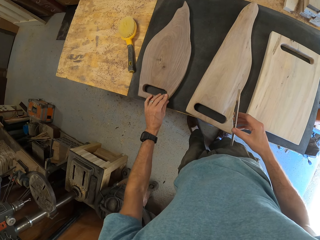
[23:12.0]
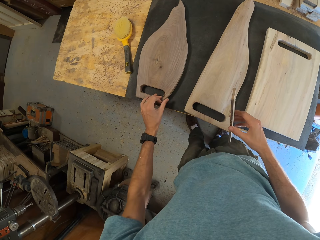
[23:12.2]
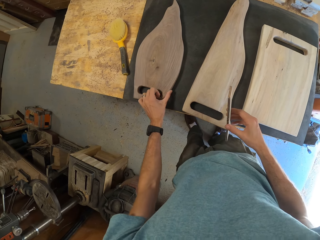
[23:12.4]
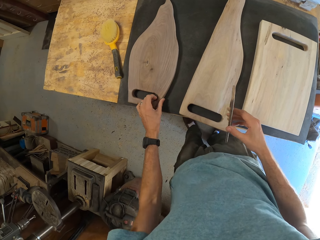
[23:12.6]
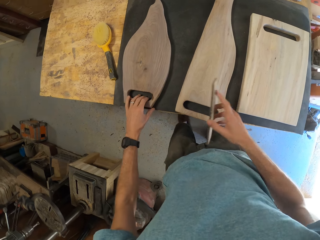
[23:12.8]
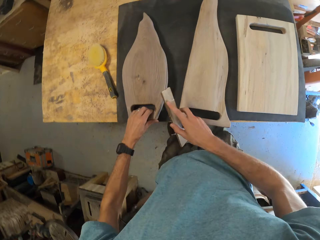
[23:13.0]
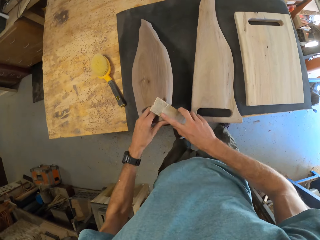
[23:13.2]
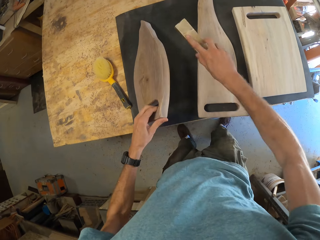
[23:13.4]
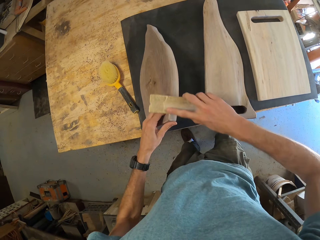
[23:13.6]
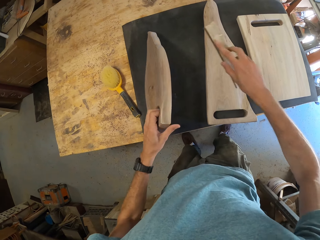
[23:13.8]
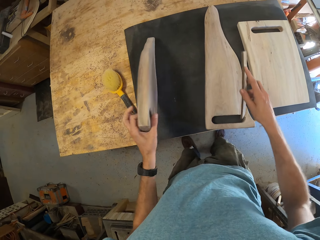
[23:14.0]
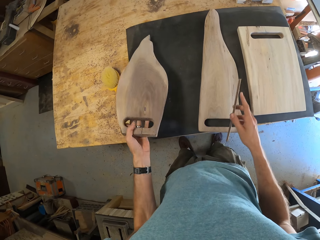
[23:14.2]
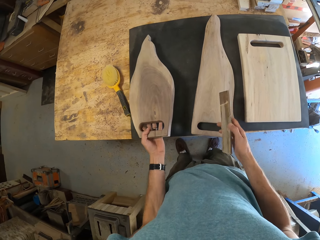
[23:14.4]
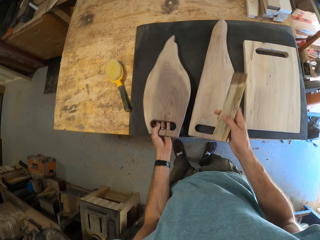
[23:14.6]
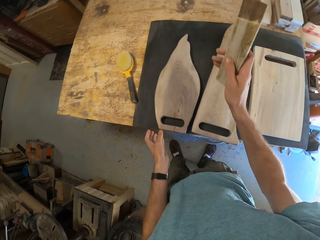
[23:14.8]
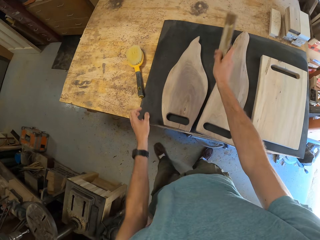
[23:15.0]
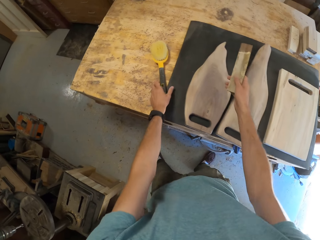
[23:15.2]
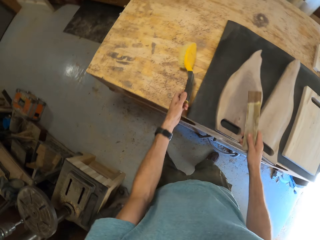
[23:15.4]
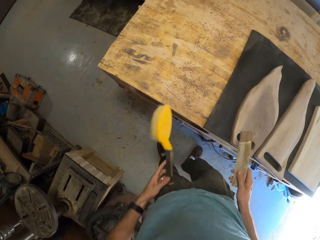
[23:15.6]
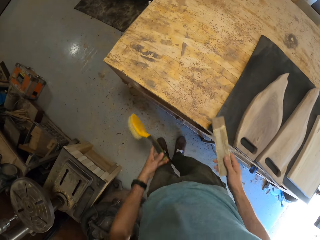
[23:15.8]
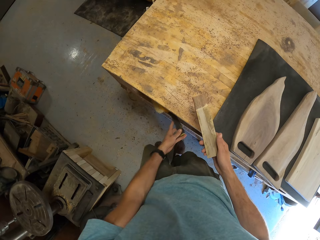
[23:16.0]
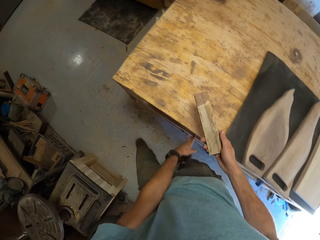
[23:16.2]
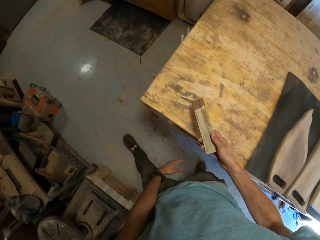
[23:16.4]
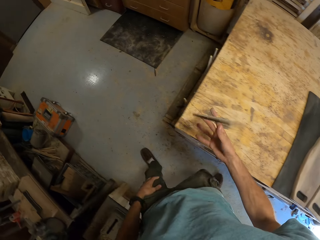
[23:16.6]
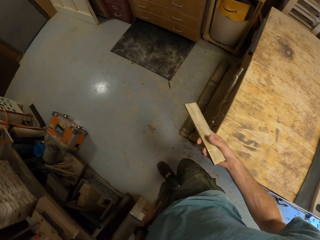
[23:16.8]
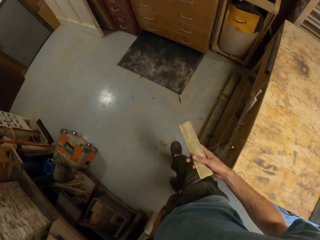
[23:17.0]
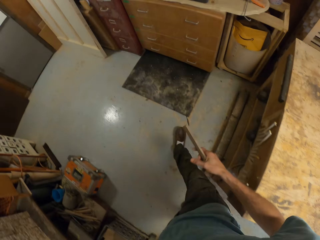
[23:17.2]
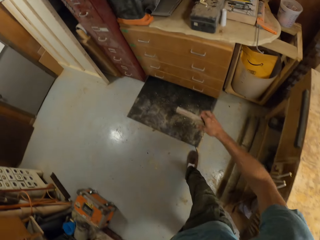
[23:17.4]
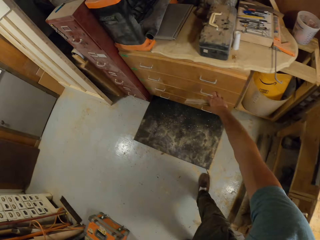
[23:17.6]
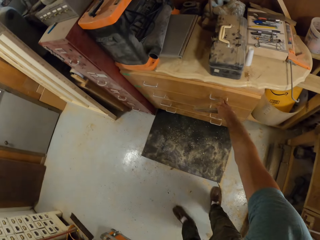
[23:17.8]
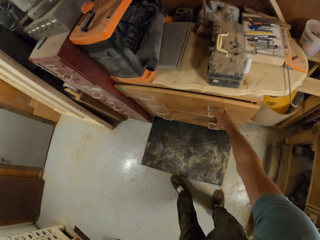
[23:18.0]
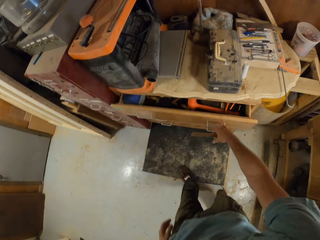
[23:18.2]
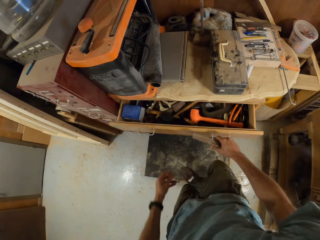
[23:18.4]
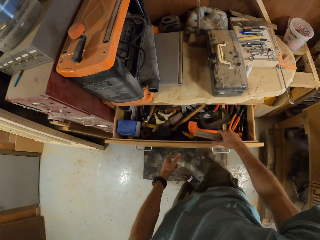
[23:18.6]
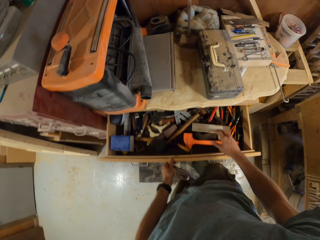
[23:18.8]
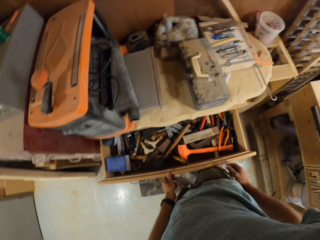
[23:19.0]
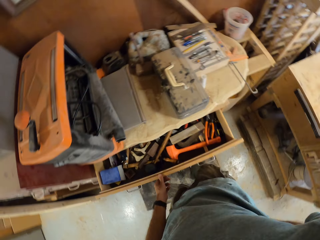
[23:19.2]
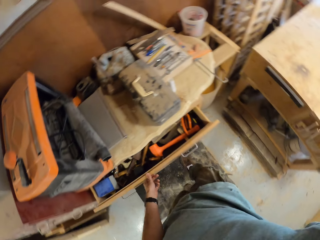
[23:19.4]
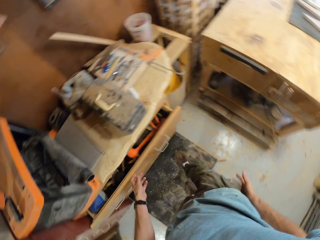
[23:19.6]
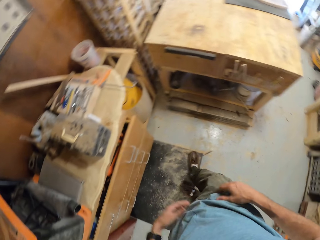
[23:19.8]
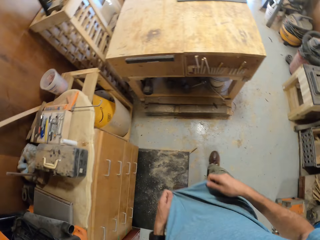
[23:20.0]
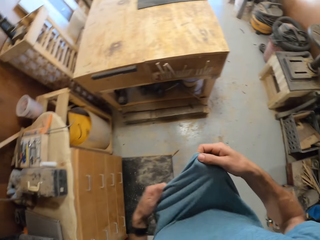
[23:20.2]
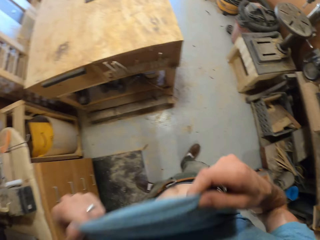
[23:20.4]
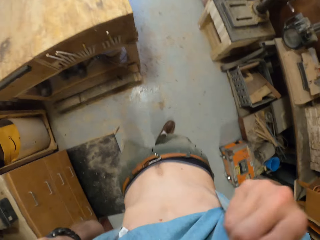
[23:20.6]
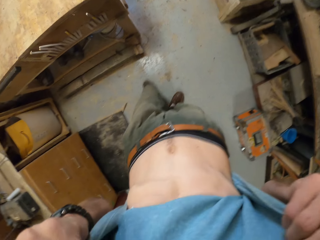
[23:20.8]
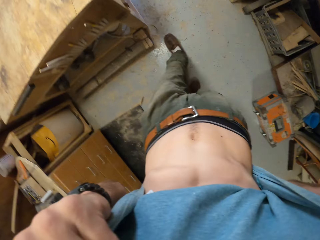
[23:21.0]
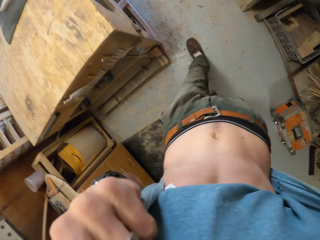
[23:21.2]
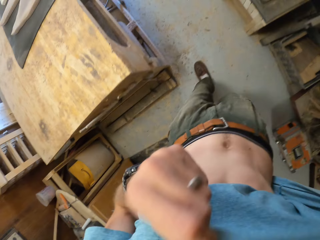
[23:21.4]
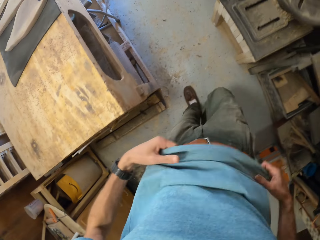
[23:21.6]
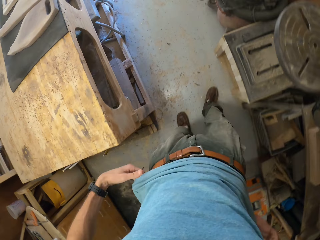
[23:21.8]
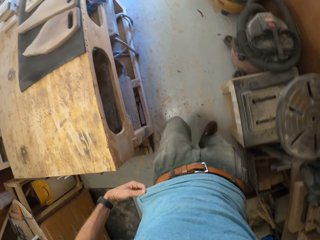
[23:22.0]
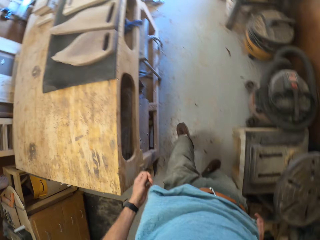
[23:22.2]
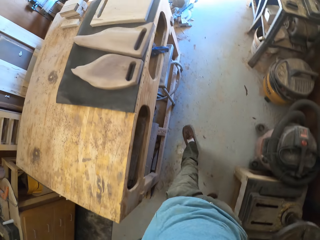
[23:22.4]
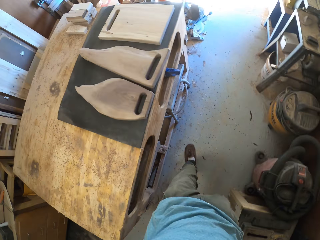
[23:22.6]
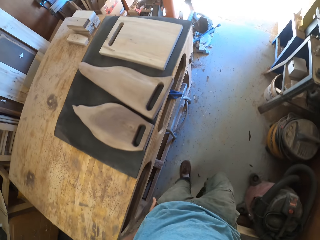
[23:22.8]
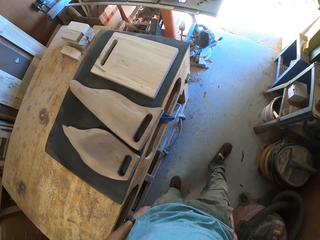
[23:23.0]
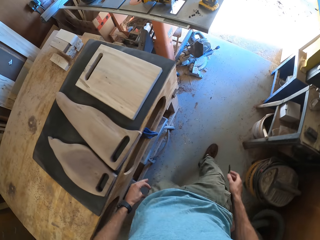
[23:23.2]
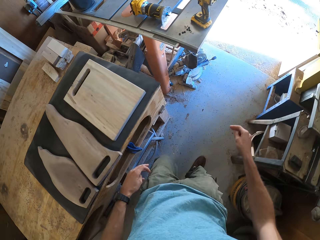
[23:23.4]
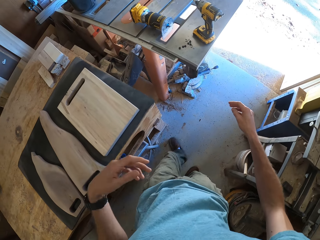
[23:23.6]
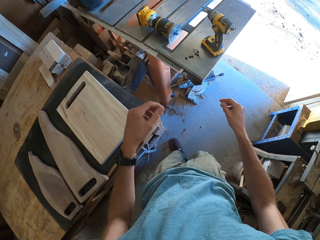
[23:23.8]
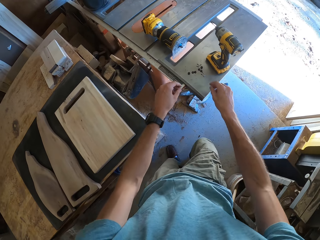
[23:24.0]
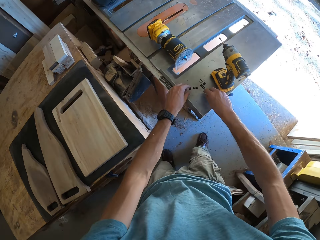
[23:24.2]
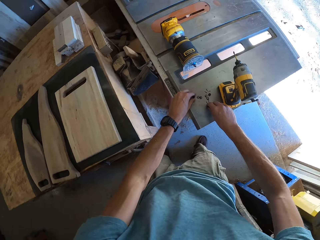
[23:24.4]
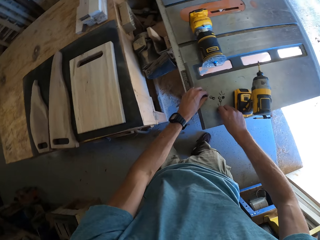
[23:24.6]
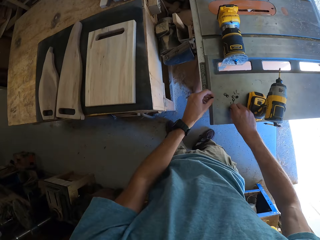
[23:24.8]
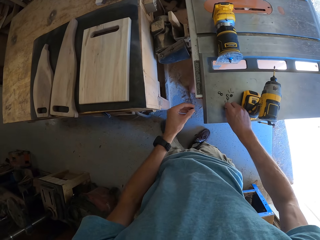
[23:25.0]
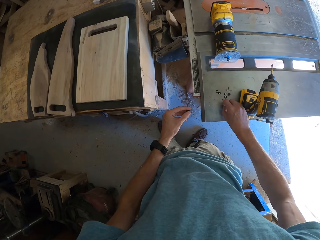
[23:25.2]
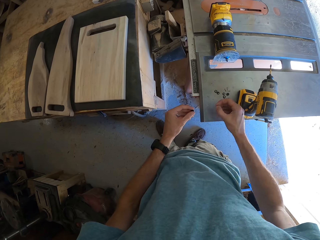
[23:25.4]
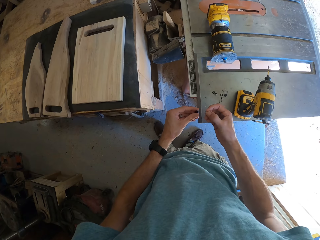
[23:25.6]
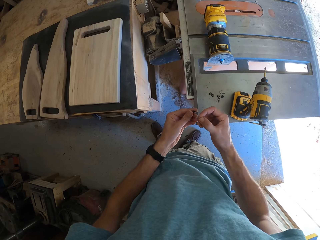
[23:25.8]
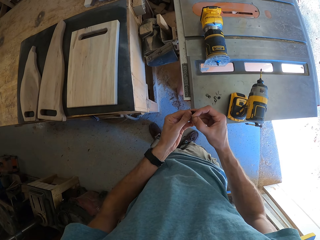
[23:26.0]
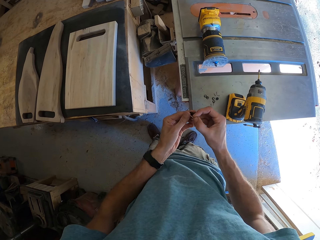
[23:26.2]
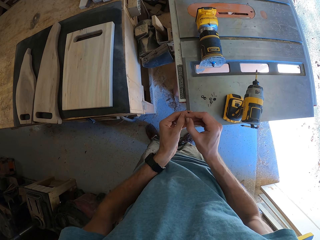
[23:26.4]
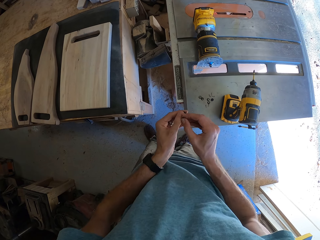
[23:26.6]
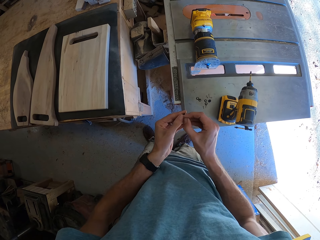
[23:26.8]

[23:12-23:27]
The camera wearer places his left hand on another piece of wood on the table. He picks up the third piece of wood from the table with his left hand. He smoothens the edge of the third piece of wood with the wooden sand paper in his right hand. He turns over the third piece of wood with his left hand. He drops the third piece of wood on the table with his left hand. He picks up a hand brush from the table with his right hand. He puts the brush in a cabinet under the table. He flips the wooden sand paper in his right hand. He picks up the sanding wood. He walks towards a drawer. He opens the drawer with his right hand. He drops the wooden sand paper into the drawer with his right hand. He closes the drawer with his left hand. He raises up his tee shirt with both hands. He walks around. He does something with his clothes. He lowers his tee shirt with both hands. He walks around. He picks up a screw from a table saw with his left hand. He picks up a screw from the table saw with his right hand.

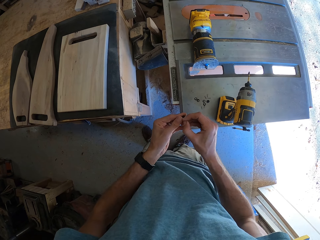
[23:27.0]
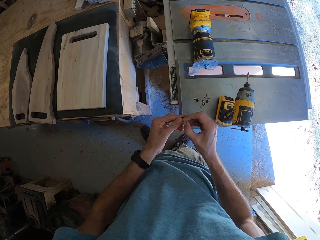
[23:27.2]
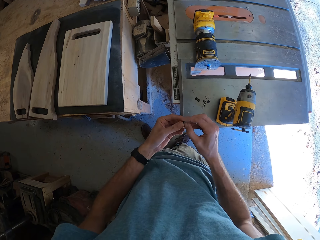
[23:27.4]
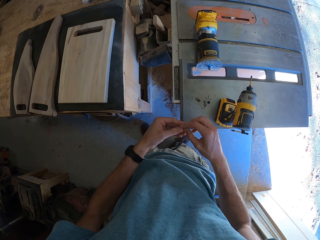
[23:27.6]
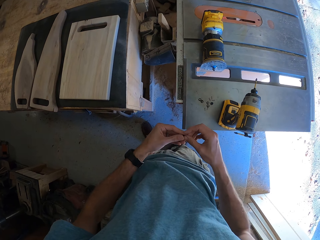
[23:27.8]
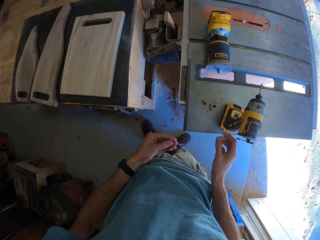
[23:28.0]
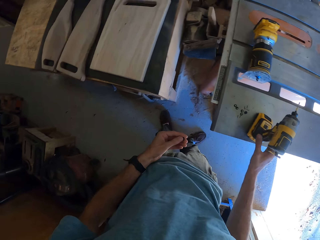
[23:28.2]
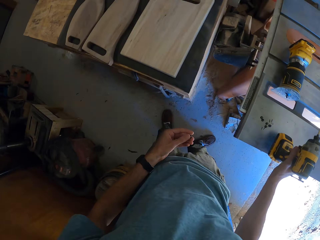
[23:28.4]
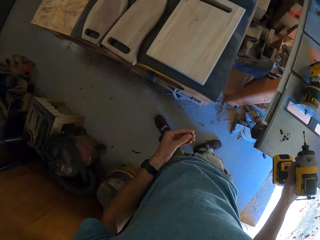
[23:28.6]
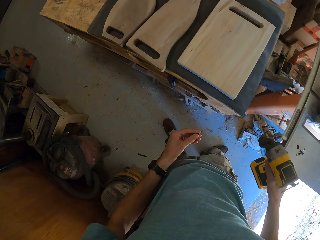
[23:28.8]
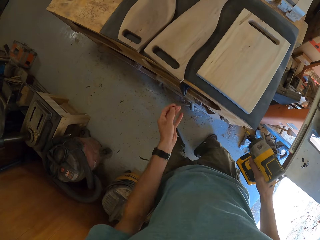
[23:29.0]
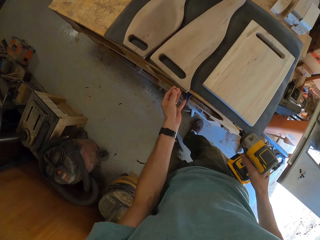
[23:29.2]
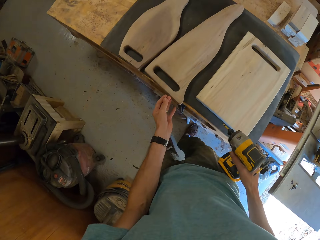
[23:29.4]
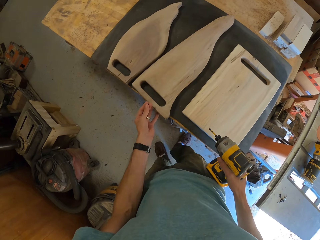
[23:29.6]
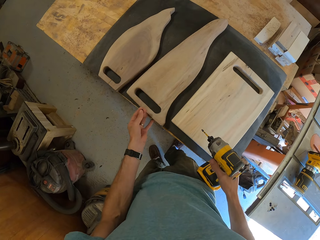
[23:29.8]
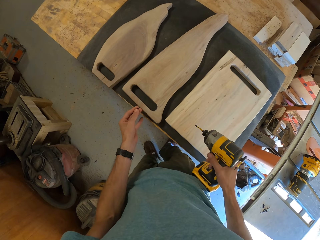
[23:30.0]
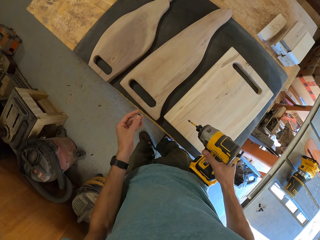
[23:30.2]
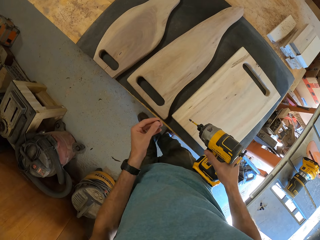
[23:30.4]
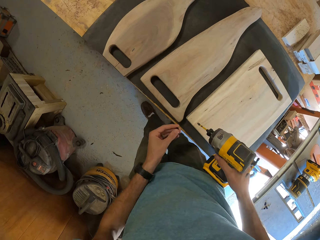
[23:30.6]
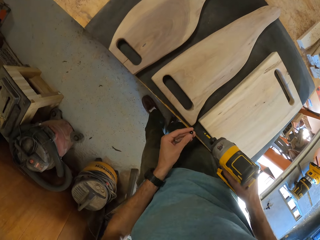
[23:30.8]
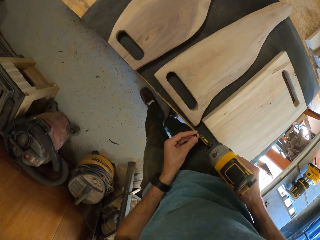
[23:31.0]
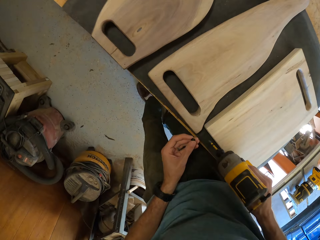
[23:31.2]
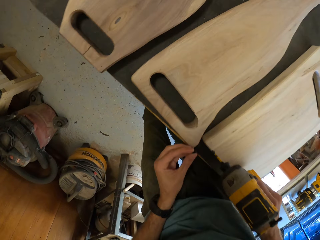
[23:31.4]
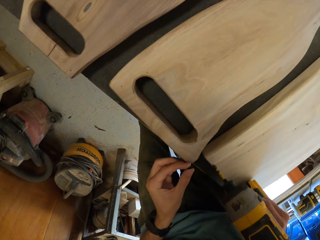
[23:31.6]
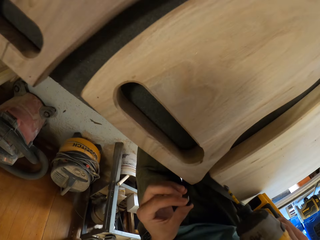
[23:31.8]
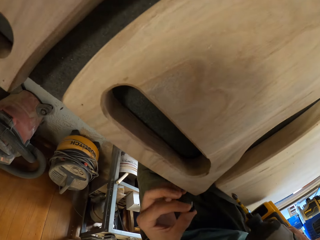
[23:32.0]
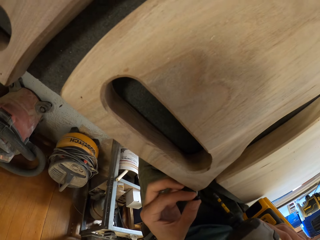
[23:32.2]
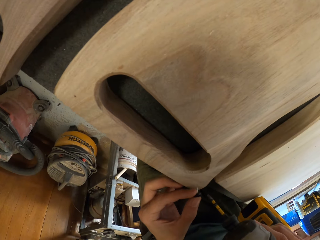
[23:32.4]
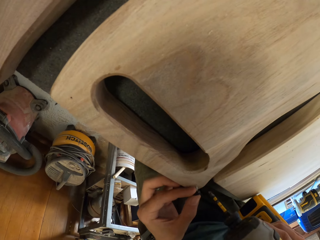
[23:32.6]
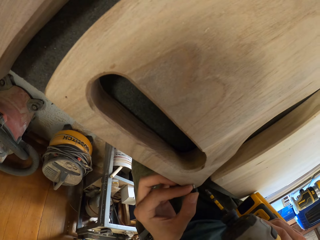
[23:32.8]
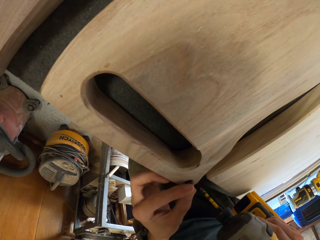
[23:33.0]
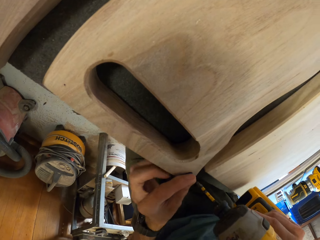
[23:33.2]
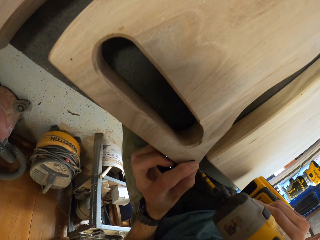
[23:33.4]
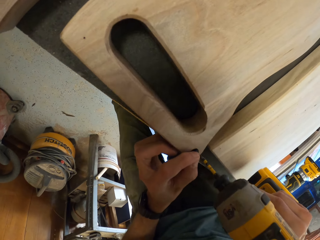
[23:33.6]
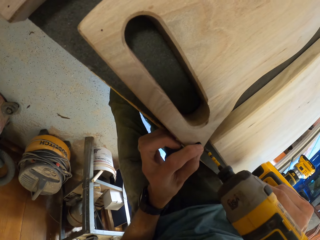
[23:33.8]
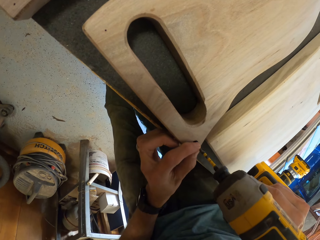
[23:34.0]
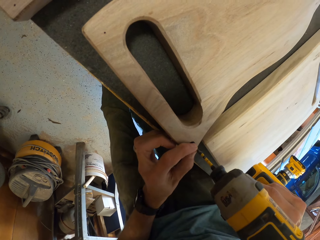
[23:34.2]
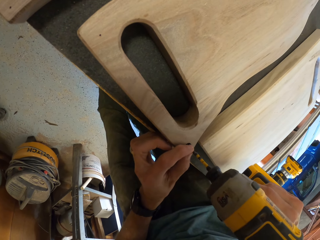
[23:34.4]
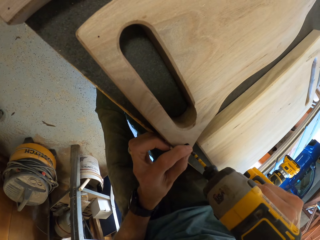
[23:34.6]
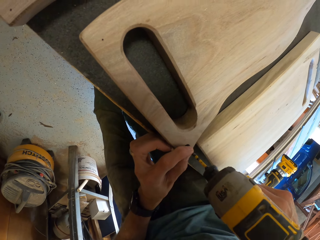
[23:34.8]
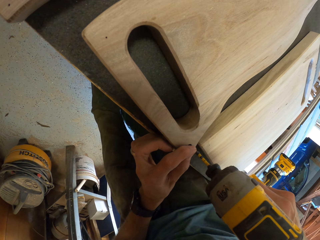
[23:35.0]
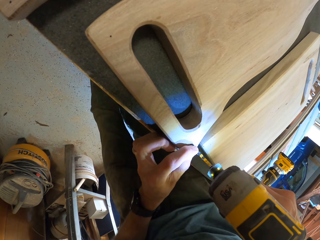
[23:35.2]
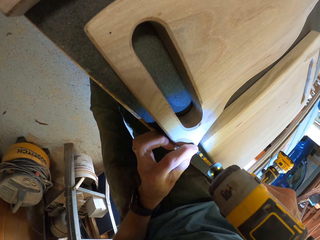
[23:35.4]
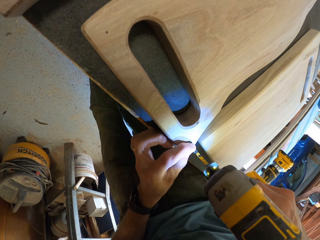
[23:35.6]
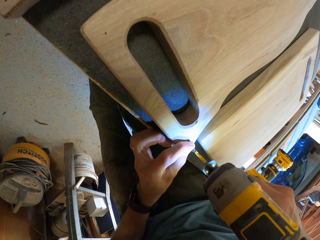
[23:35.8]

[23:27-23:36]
The camera wearer transfers the screw in his right hand to his left hand. He picks up a hand drill from the table saw with his right hand. He adjusts the second piece of wood on the table with his left hand. He fixes nuts in the board.
